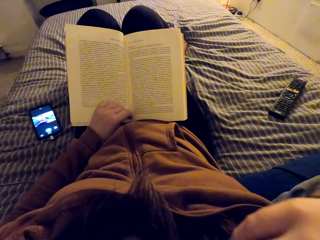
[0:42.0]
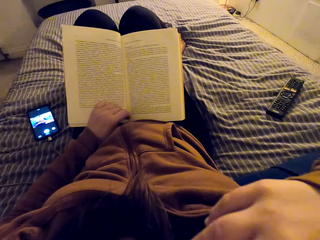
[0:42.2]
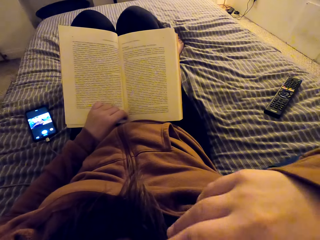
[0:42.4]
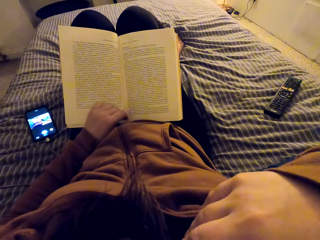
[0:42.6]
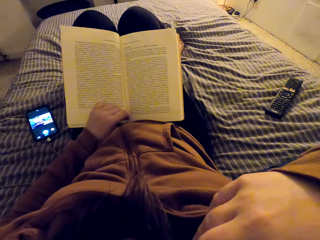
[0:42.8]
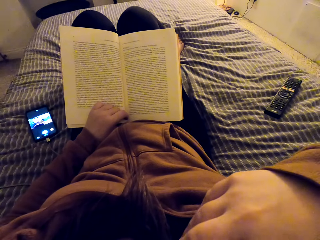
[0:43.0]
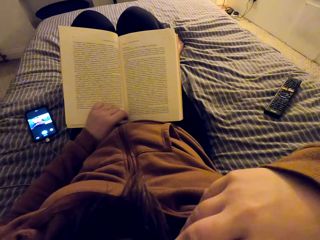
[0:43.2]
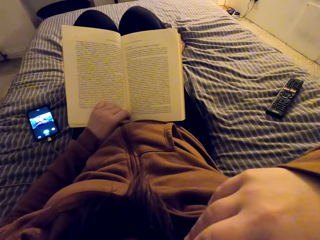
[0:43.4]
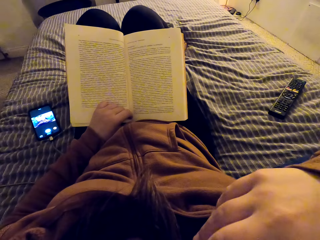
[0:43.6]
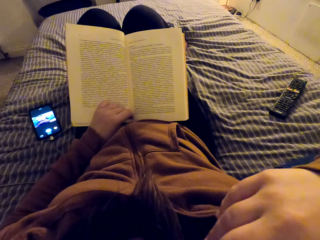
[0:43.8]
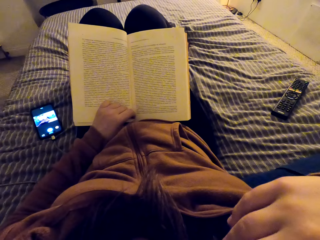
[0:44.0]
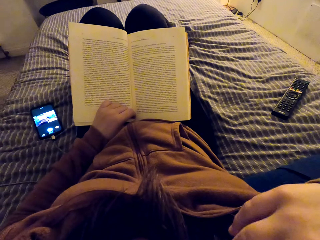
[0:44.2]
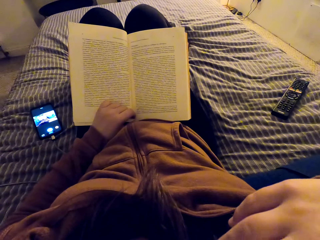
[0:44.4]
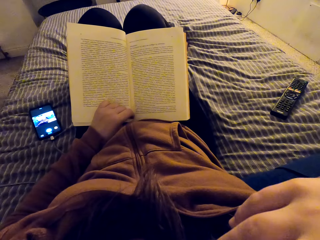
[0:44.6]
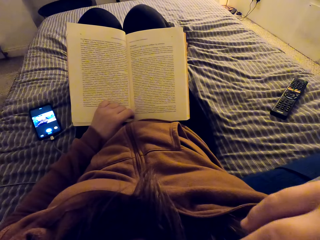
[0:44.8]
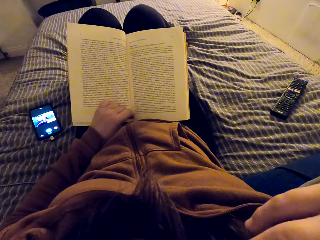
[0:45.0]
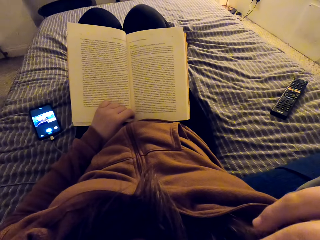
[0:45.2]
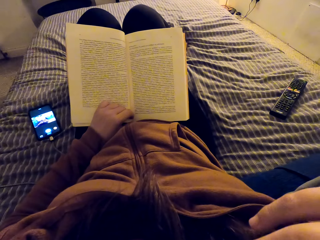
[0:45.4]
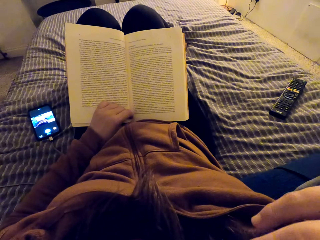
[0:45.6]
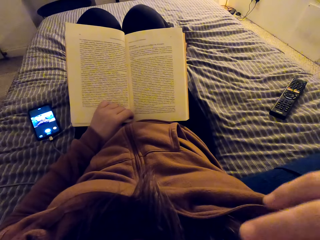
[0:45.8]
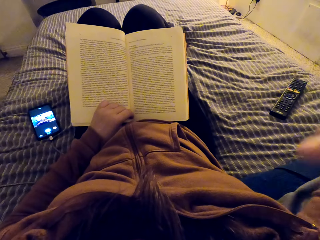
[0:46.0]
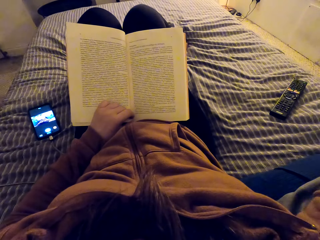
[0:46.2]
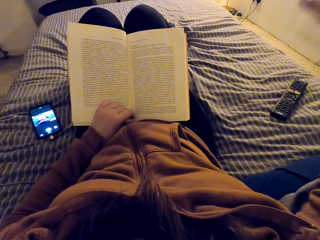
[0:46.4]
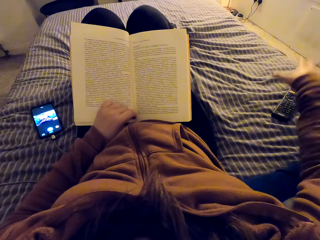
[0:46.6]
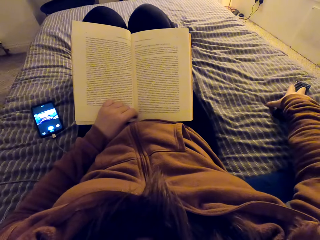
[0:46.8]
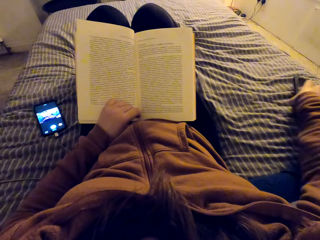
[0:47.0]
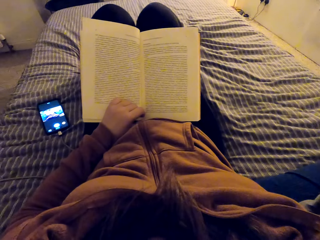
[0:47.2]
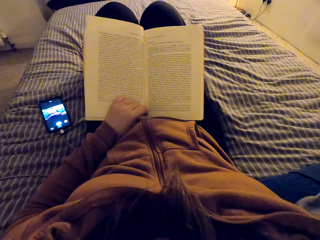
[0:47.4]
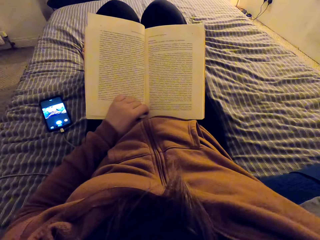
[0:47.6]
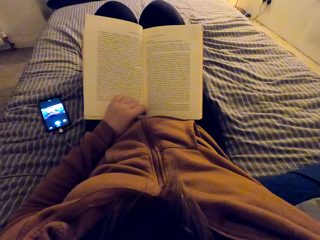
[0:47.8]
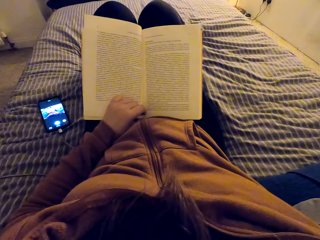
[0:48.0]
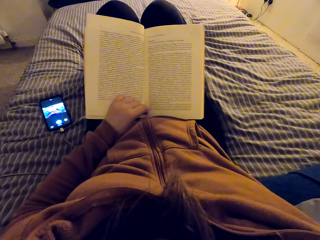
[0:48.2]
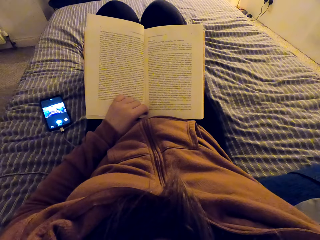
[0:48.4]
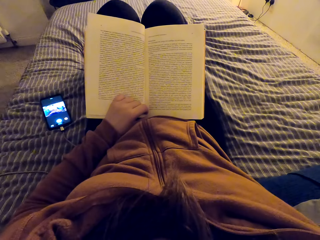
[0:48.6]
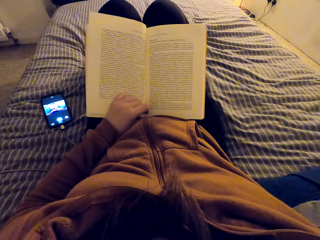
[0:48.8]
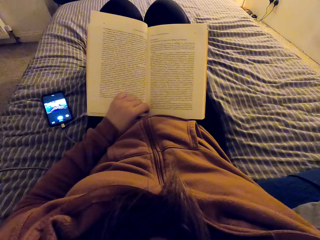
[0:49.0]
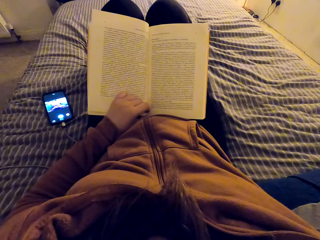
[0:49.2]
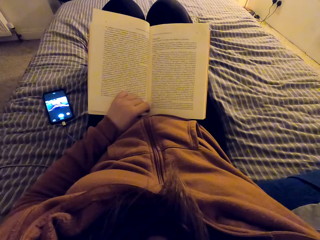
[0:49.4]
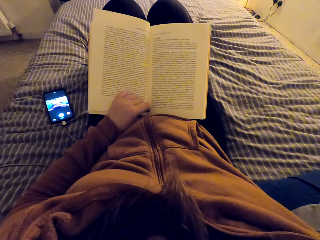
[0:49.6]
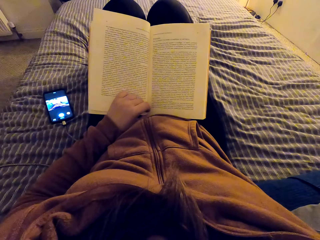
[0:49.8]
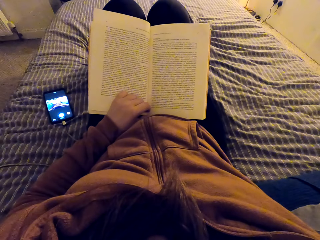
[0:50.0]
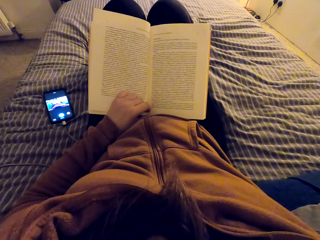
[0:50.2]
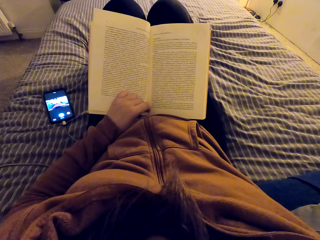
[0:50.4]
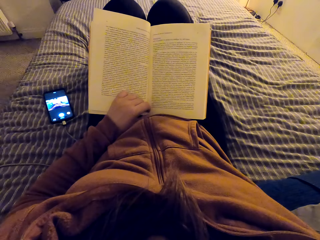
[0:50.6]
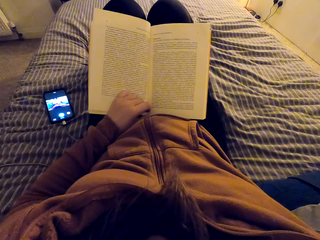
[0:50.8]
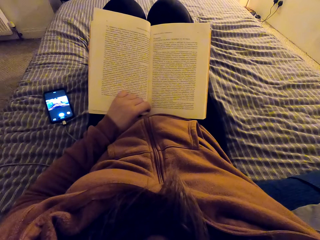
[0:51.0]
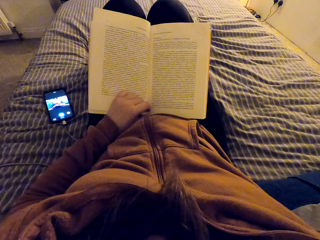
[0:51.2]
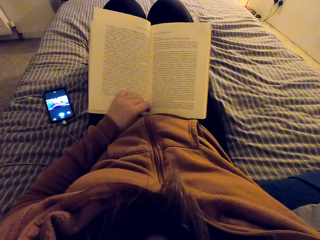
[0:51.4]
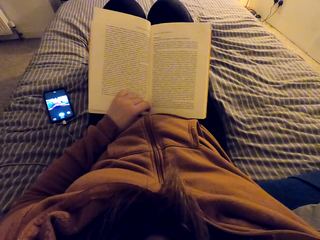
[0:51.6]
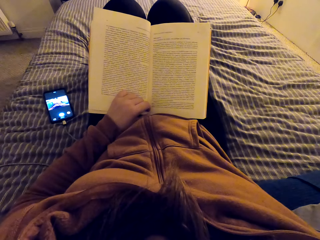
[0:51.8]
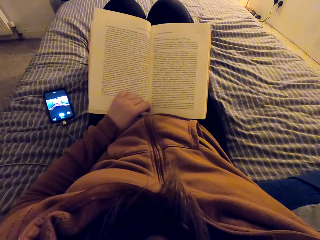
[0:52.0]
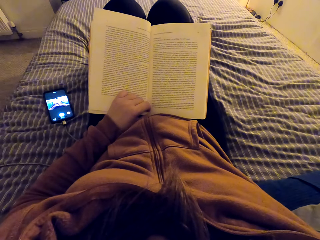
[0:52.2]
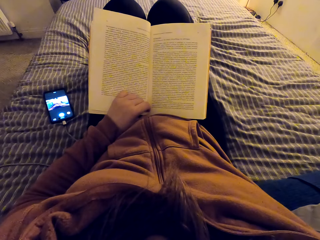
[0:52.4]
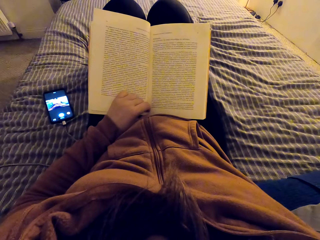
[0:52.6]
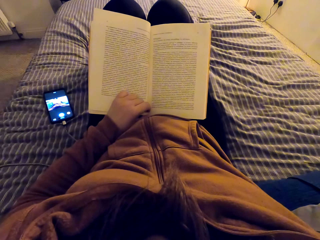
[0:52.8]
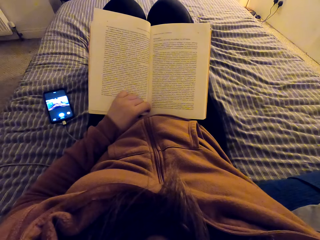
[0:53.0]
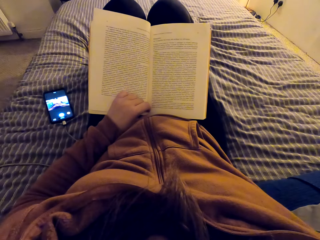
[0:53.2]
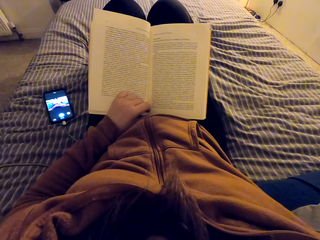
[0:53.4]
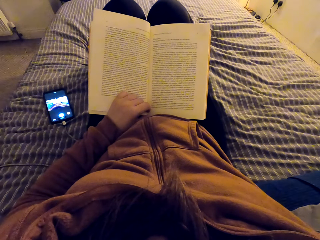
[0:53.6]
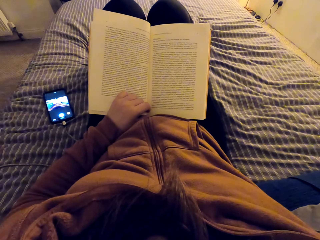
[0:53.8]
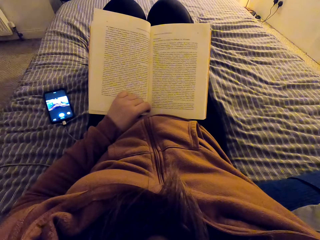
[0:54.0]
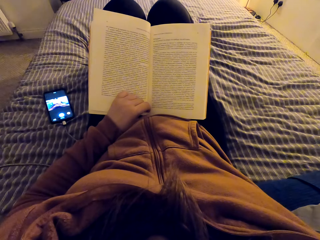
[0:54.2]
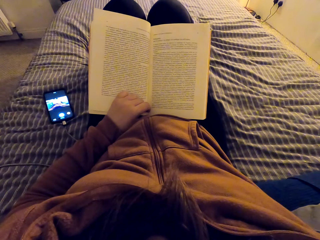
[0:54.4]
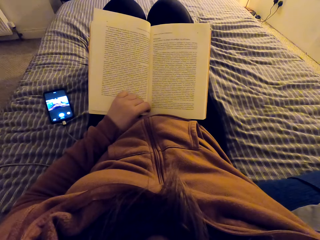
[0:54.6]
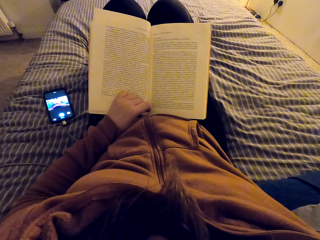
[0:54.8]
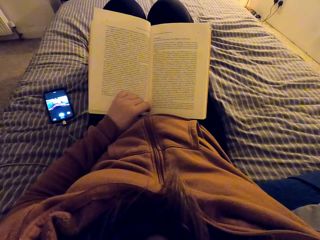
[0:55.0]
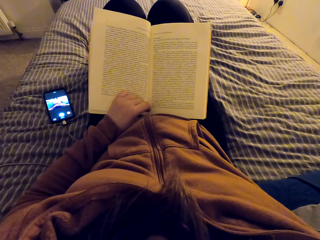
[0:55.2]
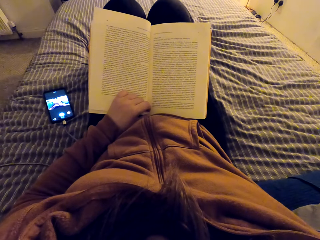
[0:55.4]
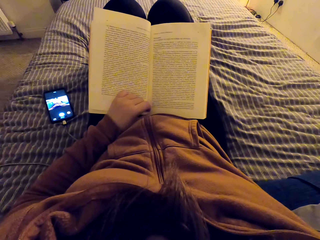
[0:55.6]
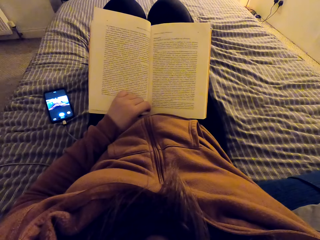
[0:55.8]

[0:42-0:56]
The camera wearer moves her hand. She picks up a remote. She drops her hand. She reads a book.

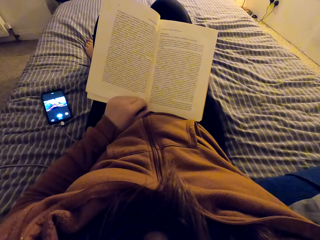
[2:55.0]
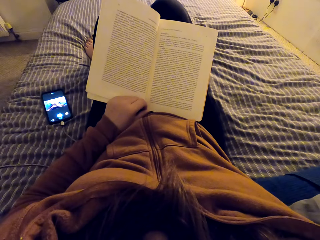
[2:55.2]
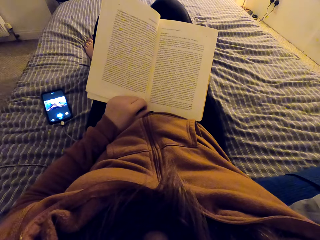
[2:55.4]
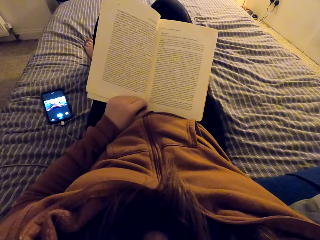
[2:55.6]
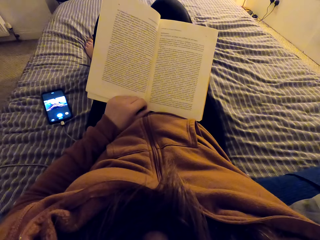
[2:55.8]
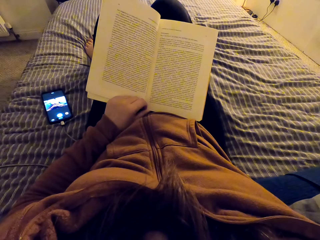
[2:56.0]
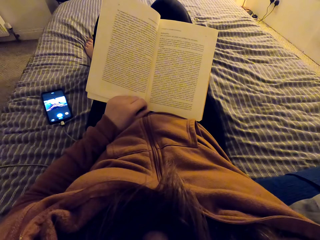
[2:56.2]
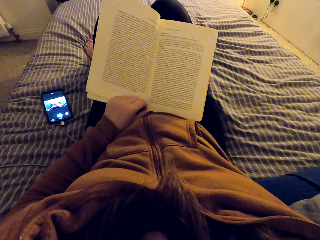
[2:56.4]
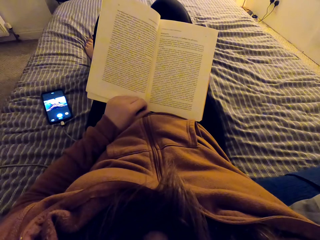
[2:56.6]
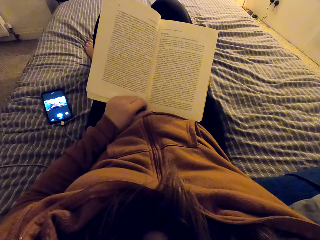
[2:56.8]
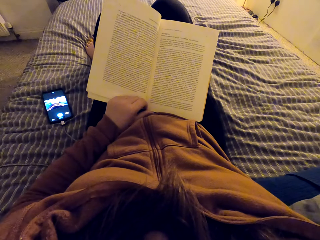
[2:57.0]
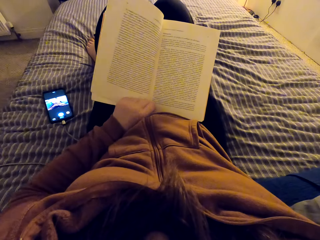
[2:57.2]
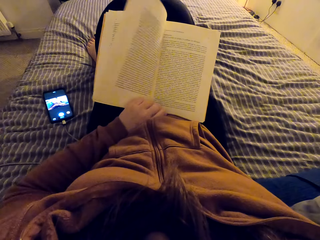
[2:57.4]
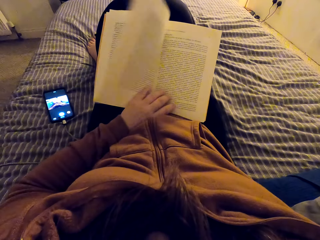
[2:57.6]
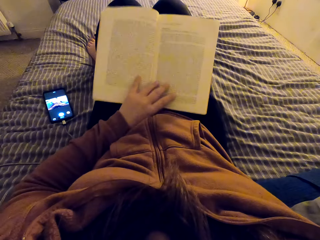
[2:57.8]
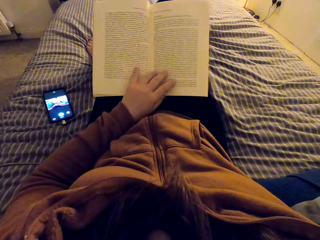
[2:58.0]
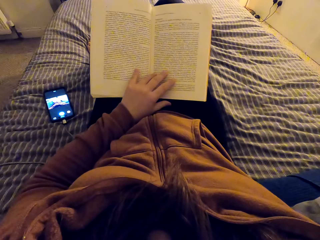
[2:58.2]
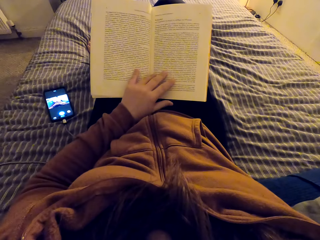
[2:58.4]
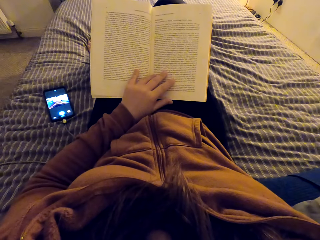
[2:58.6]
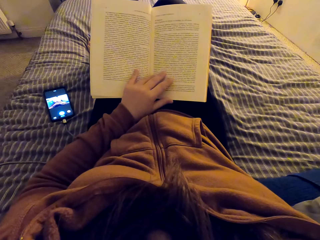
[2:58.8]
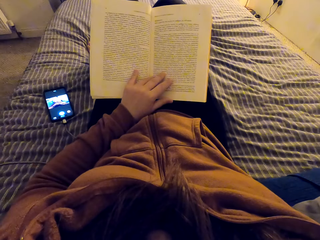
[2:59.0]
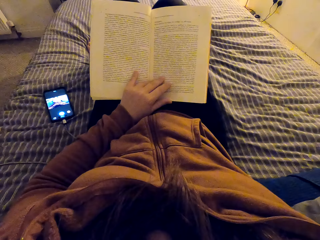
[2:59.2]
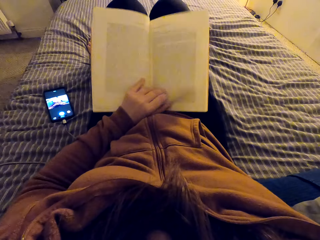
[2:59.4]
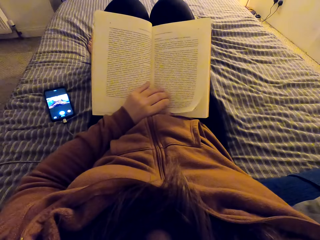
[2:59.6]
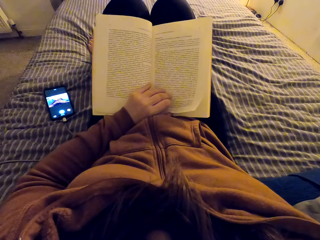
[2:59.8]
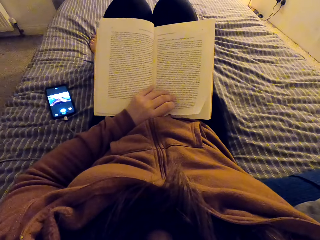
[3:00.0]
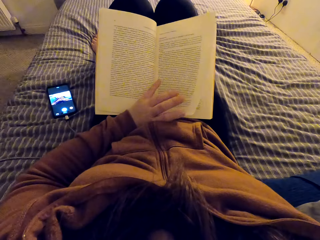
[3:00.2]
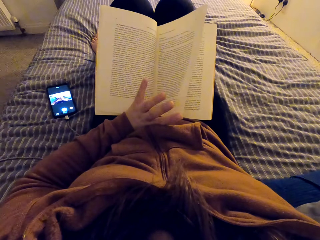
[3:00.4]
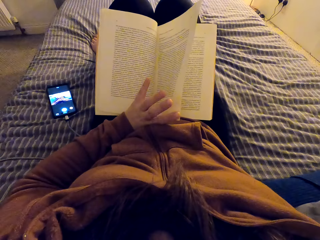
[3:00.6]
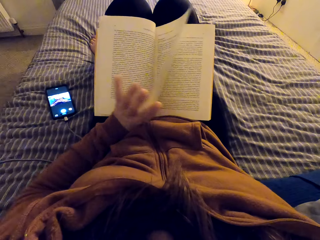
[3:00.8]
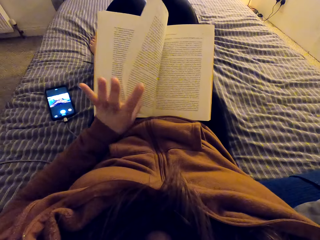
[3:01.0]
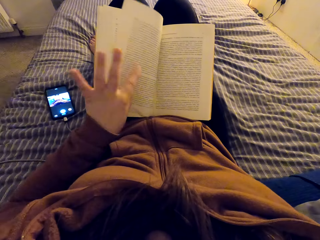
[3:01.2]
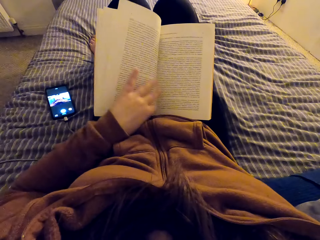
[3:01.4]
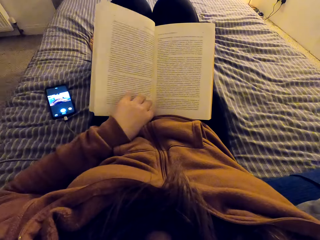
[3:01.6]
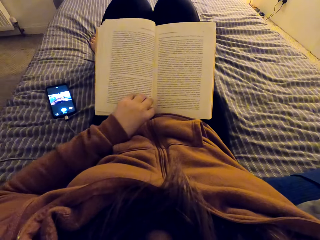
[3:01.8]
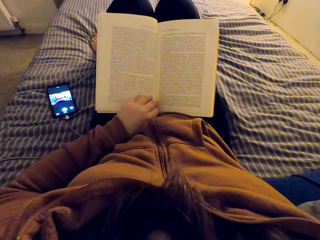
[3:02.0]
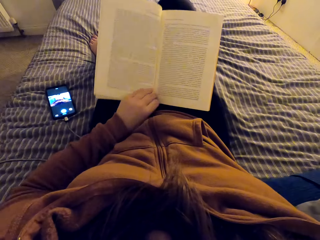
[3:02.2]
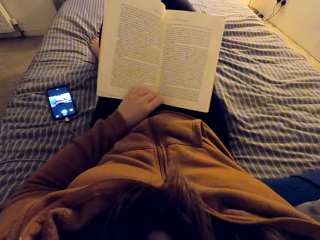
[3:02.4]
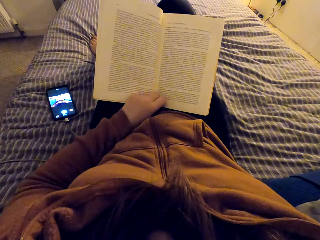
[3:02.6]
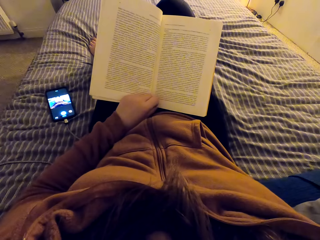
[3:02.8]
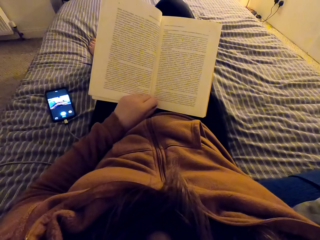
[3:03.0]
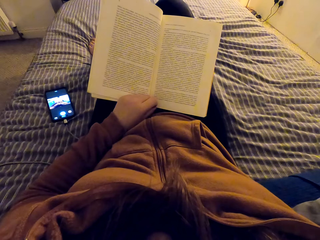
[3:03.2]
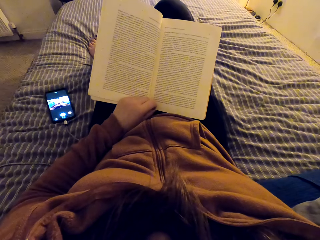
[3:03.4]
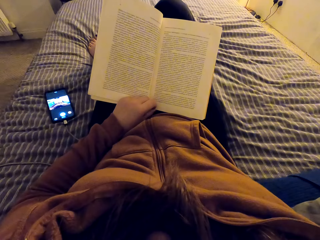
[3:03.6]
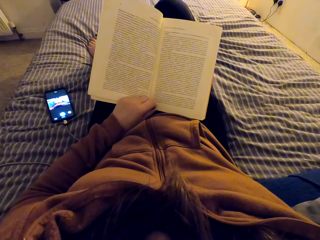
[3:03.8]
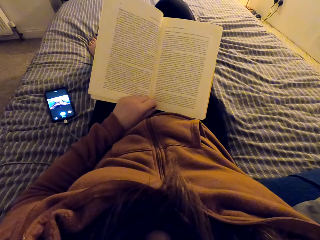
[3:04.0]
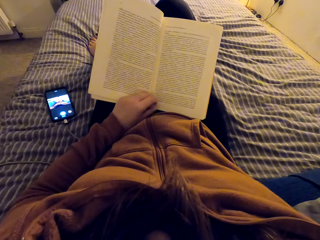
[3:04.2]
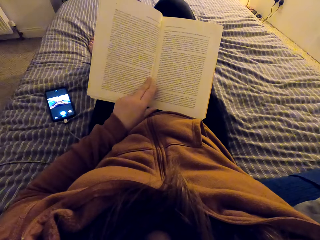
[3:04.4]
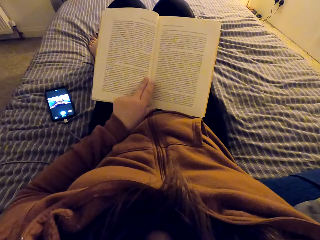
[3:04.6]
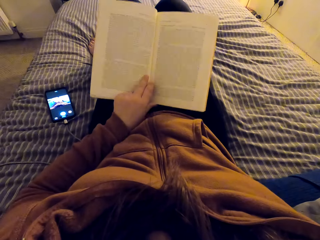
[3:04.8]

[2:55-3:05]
The camera wearer adjusts a book. They turn a page. They read the book.
